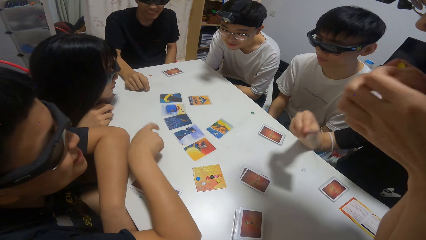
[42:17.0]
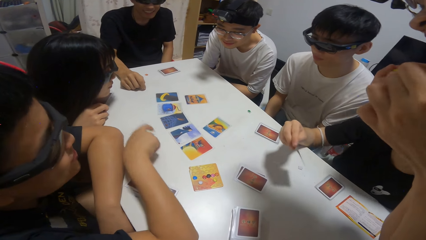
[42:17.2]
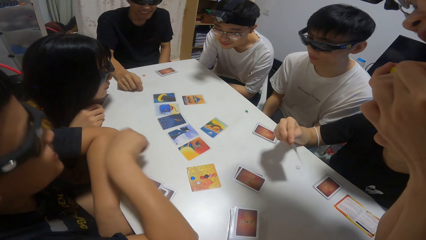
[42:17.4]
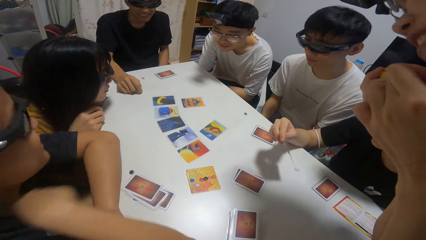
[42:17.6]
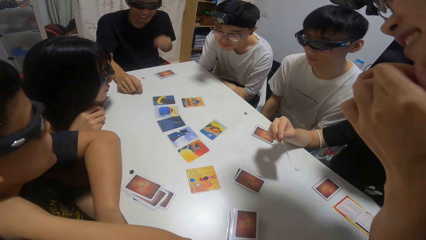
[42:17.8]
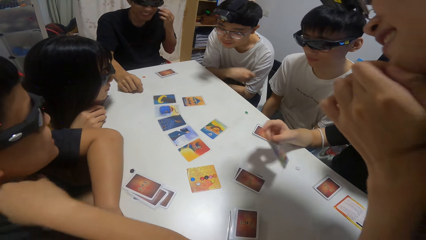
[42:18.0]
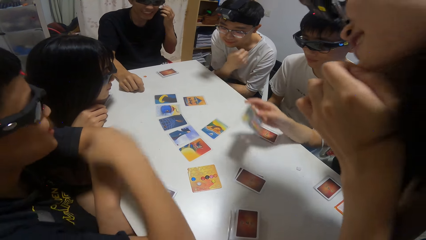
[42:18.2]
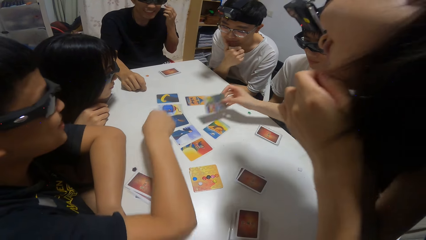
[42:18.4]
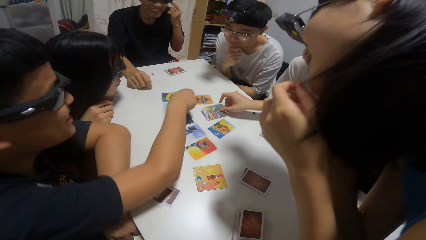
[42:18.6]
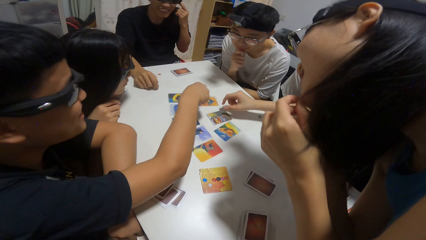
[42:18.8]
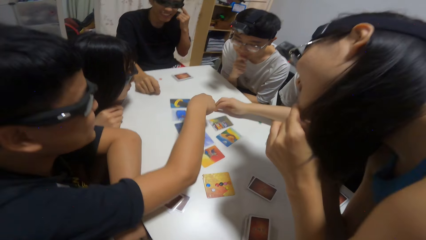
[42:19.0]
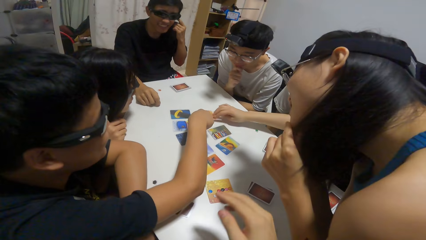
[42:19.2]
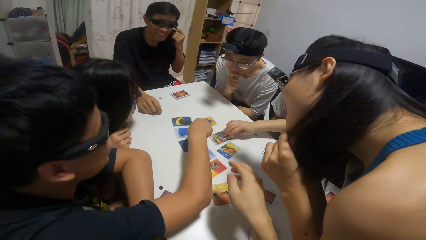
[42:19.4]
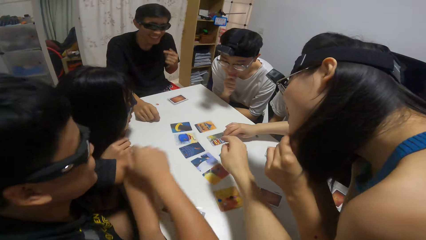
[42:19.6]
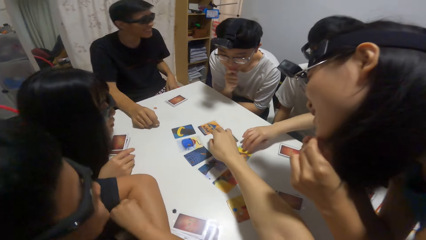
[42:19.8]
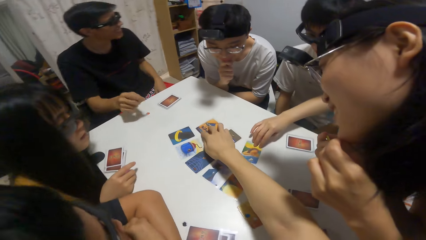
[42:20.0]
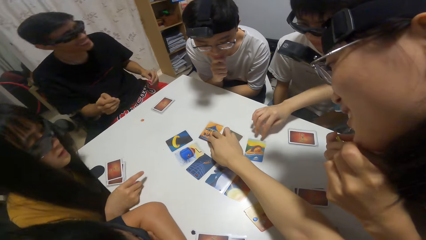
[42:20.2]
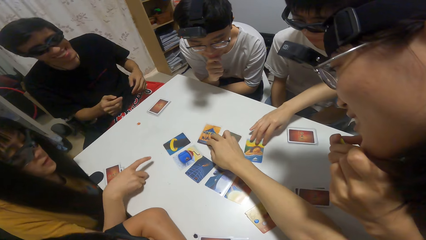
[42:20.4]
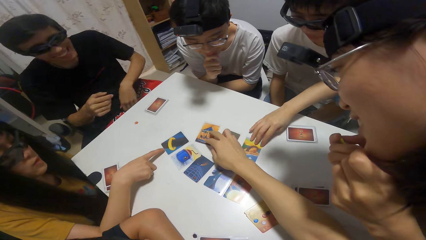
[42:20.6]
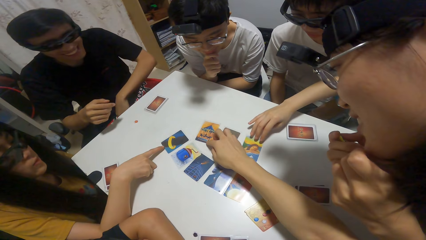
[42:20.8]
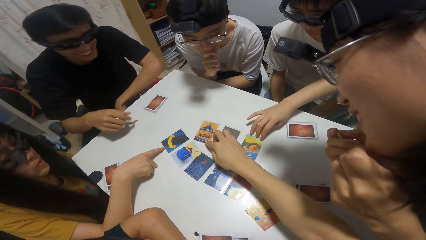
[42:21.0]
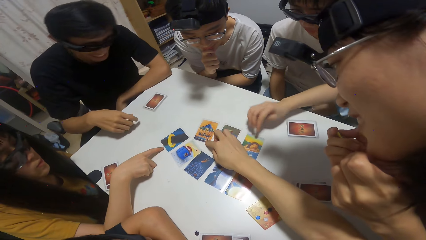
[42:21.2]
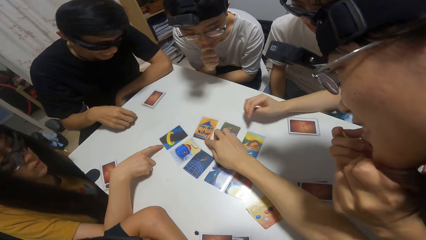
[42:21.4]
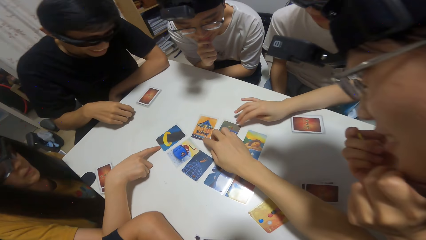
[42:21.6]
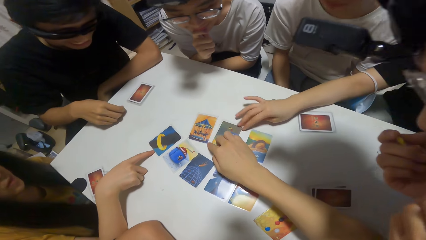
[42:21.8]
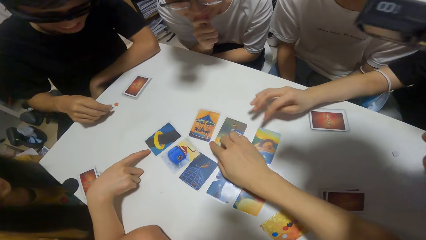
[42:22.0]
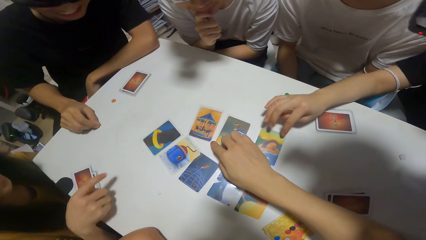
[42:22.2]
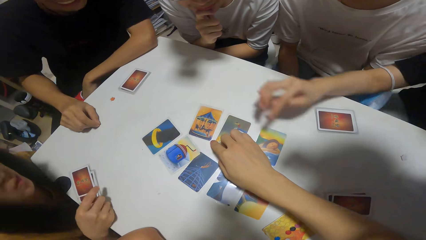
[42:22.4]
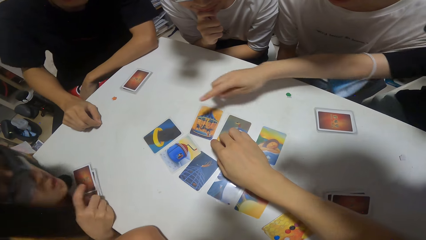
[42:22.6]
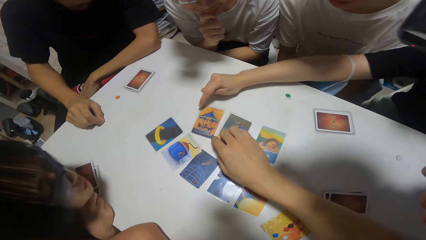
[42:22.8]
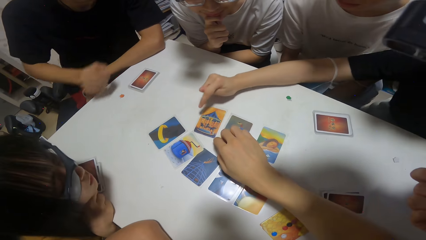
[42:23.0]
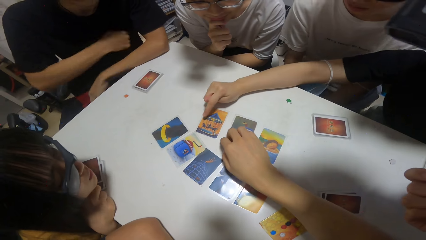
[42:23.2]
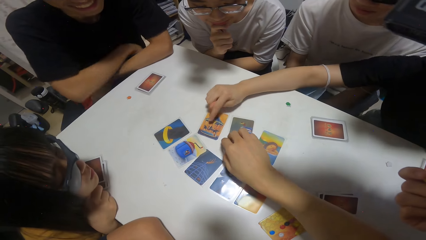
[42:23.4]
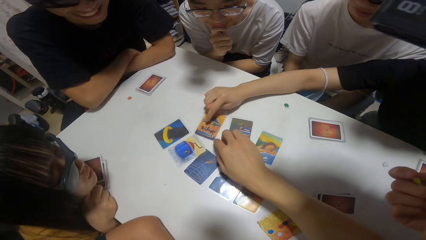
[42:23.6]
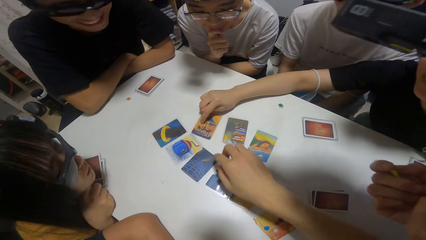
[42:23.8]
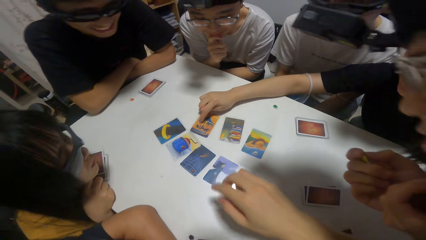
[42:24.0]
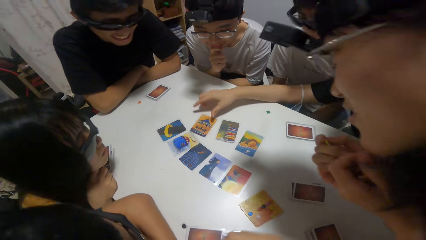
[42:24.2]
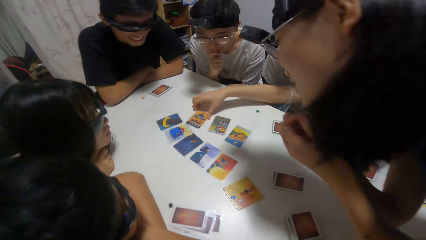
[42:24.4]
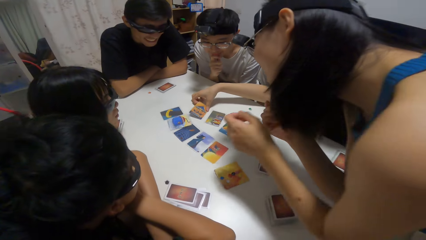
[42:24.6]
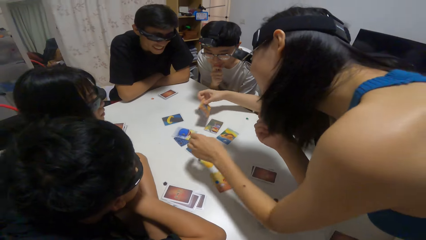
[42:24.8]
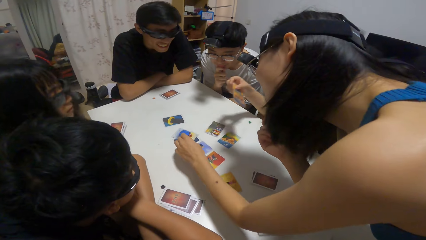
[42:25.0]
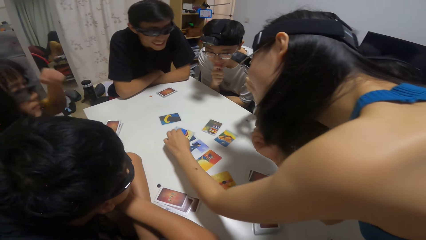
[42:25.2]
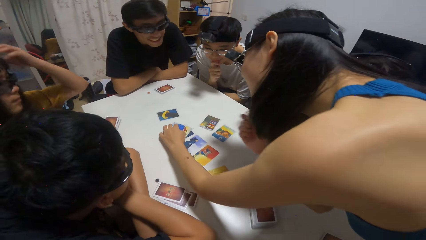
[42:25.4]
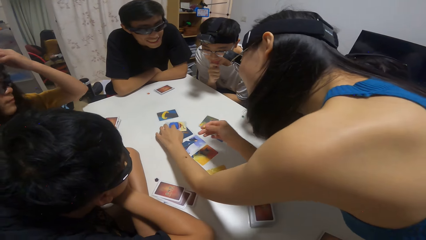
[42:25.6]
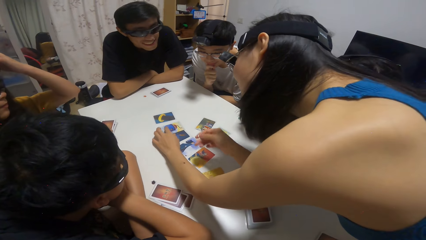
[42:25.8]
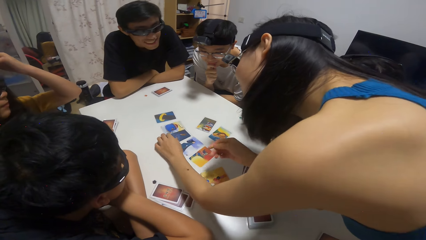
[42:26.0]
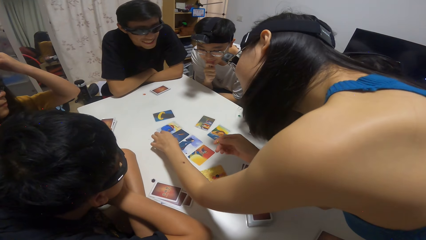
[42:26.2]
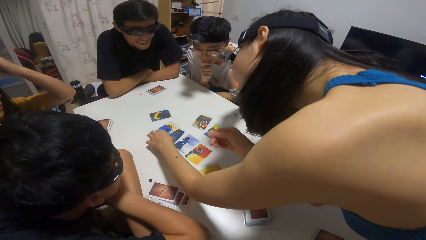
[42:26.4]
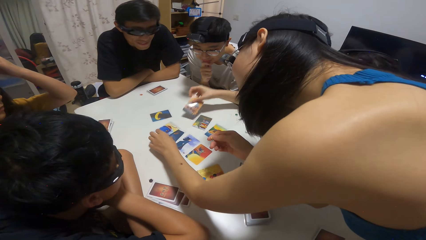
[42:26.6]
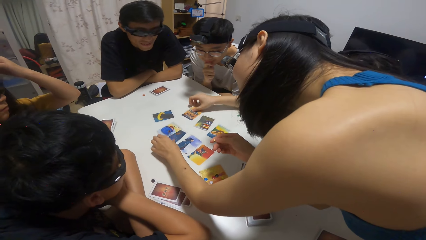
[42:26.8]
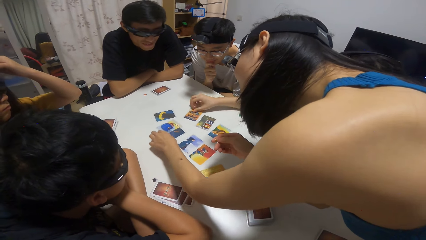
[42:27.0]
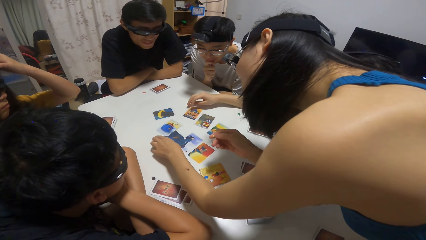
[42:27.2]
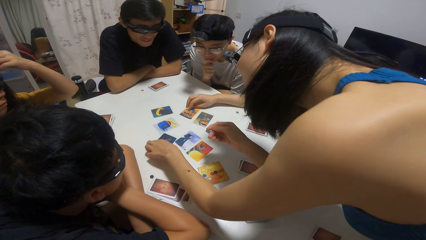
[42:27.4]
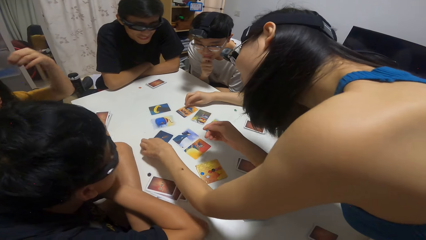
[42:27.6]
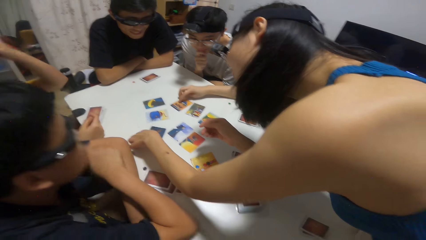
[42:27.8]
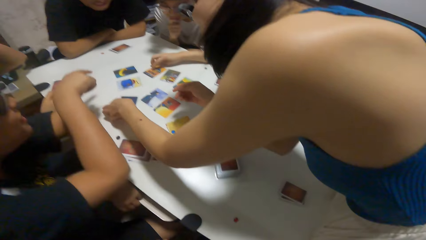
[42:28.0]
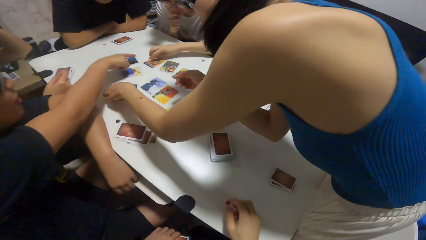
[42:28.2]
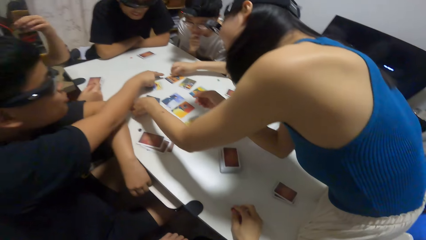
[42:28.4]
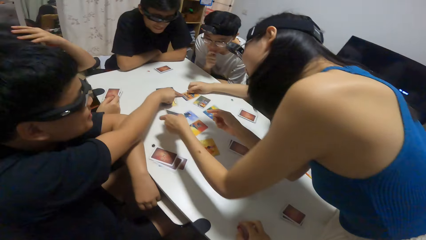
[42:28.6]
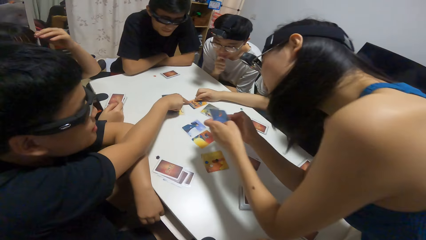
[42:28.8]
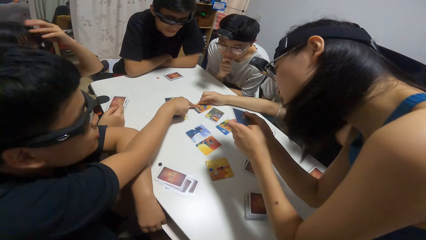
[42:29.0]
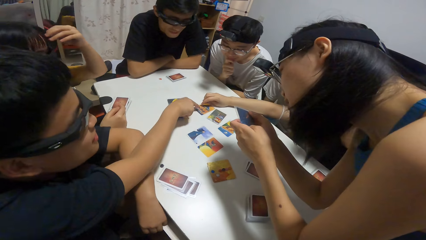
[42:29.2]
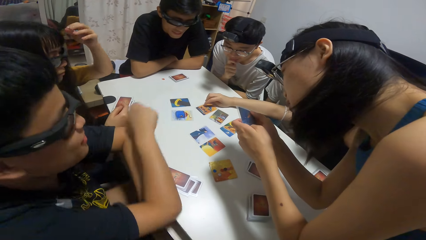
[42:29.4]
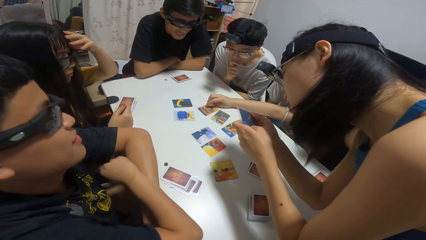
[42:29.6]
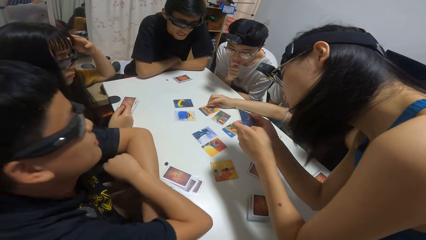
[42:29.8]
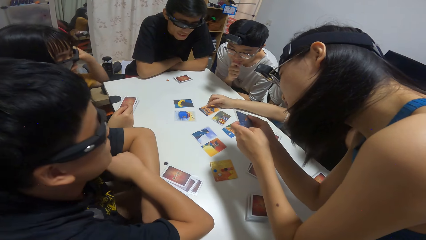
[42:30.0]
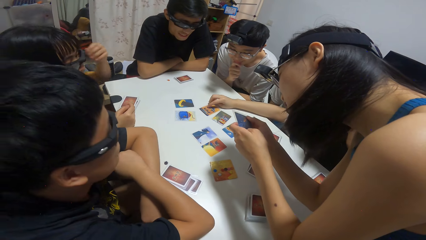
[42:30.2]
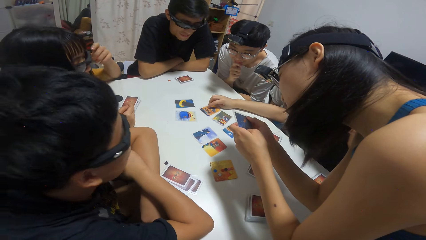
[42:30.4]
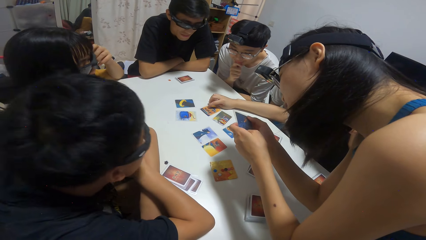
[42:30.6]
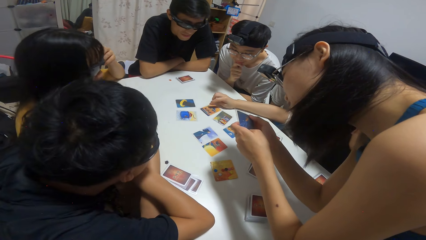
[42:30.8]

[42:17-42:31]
A man points at cards at the table. A woman drops the card. The camera wearer places cards on the table. The woman touches the cards. The camera wearer touches a card on the table. The man moves cards on the table. Another woman touches the card. The man moves cards on the table again. The camera wearer moves closer to the table. A third woman touches the cards. The camera wearer places cards on the table. The first woman drops the card. The camera wearer moves cards on the table. The man moves cards on the table. The third woman picks up a card. The man pulls out a hand from the table.
